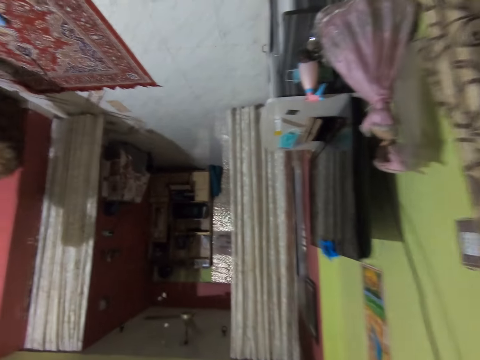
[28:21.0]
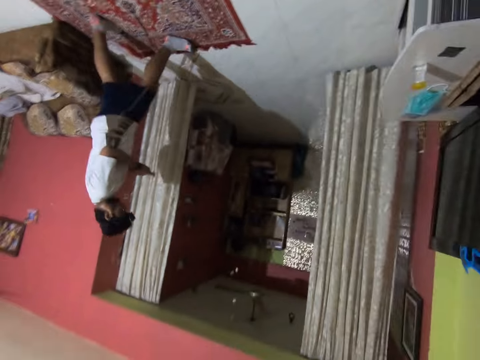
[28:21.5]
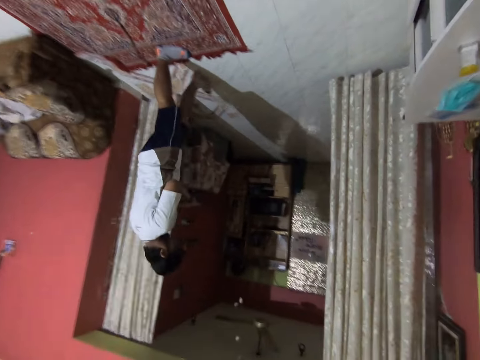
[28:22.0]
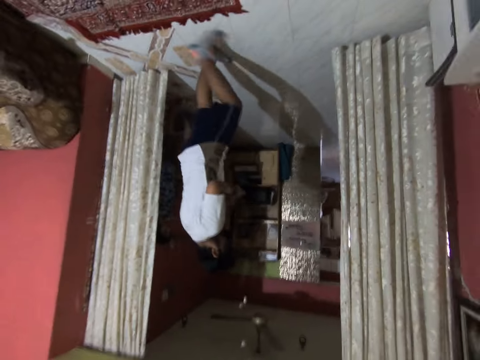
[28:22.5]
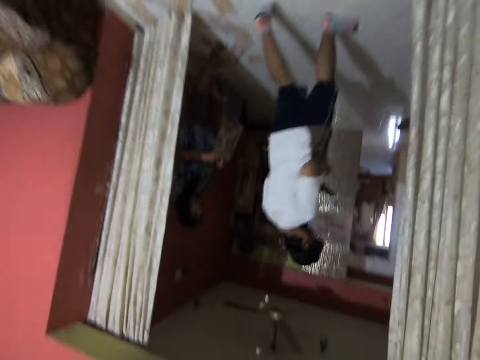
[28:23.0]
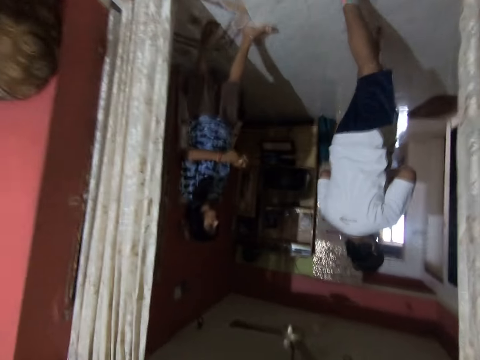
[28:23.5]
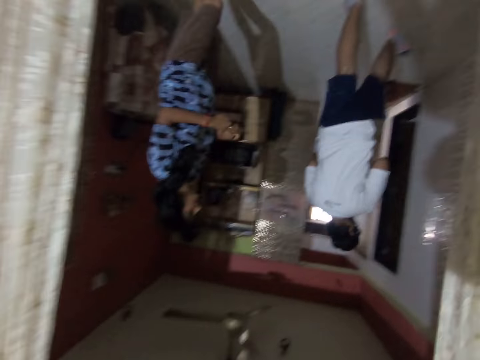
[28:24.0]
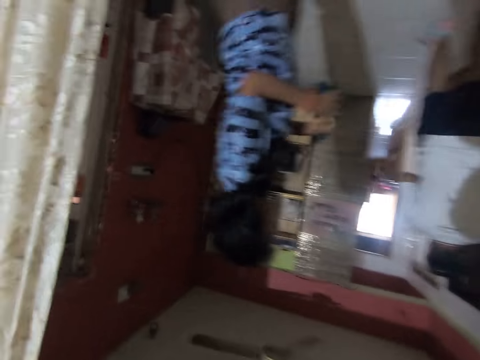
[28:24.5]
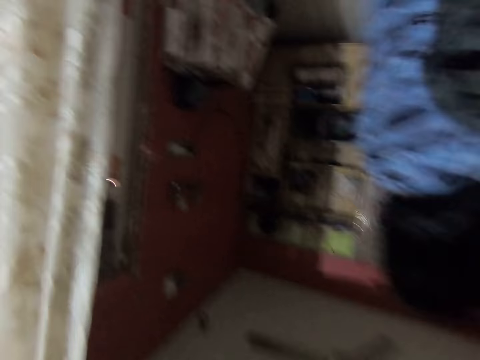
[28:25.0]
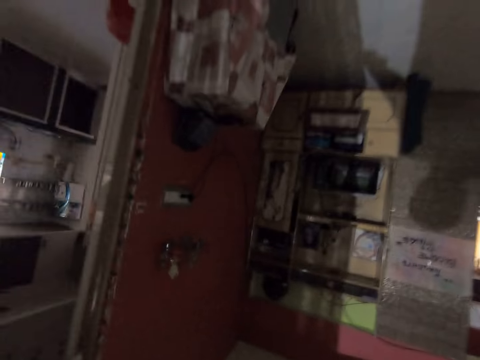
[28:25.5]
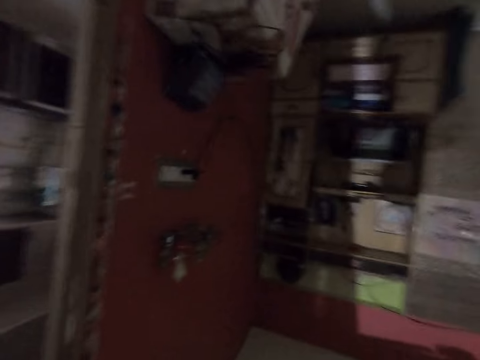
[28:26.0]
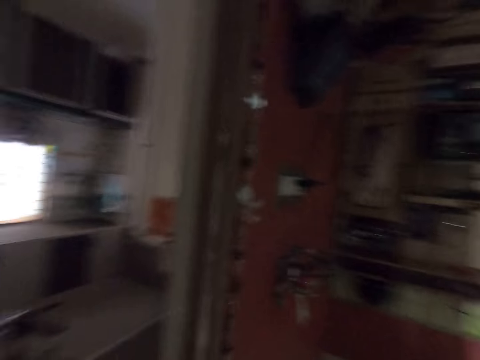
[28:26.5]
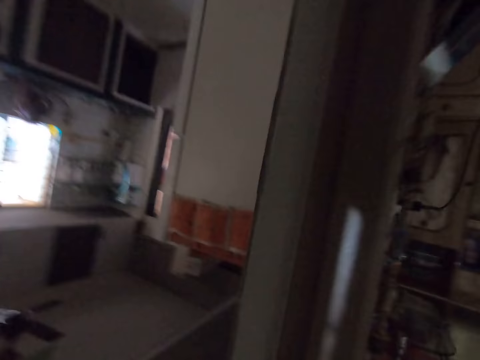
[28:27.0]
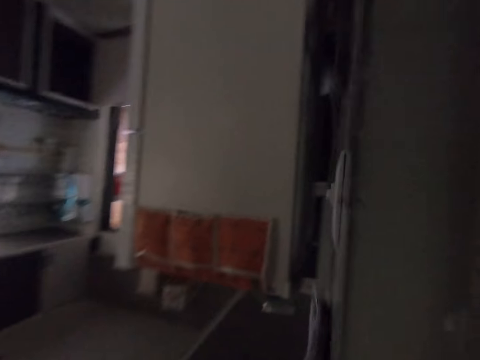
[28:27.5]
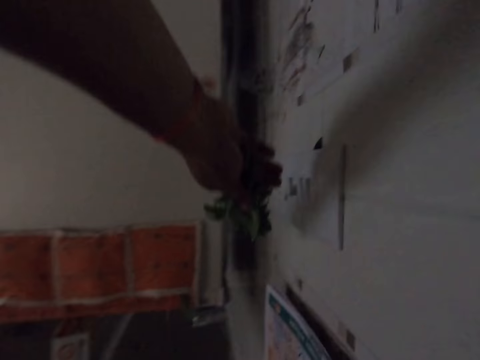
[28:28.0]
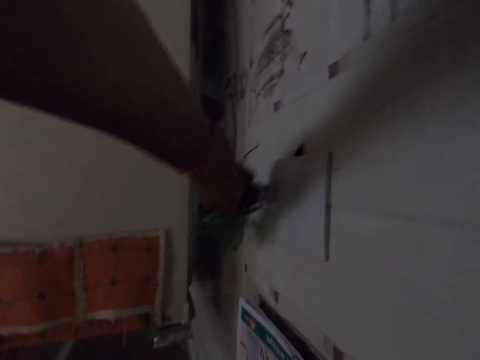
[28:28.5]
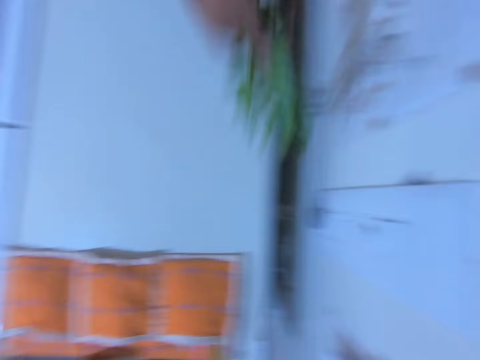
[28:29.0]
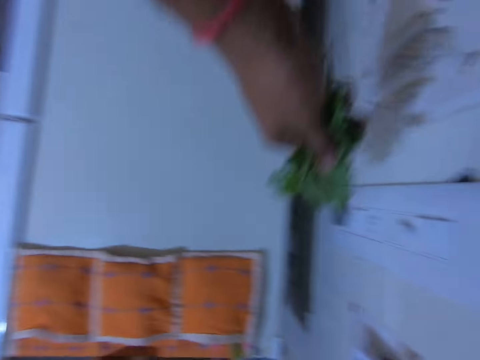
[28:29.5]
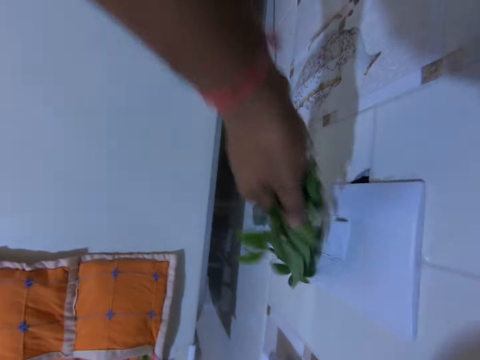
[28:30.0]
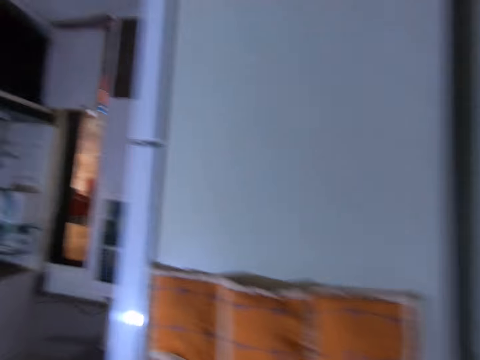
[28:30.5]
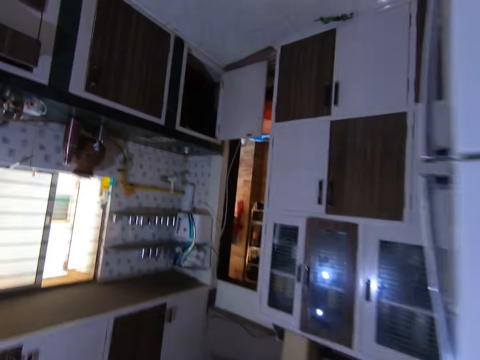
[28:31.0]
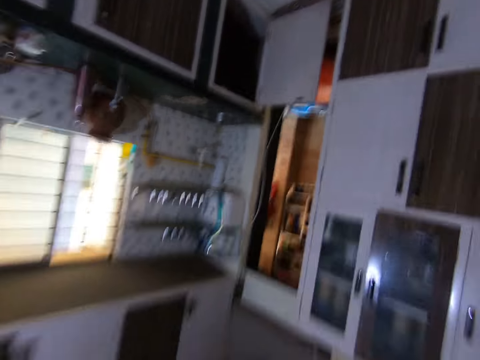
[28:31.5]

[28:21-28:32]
The camera wearer closes the gate. A man operates a phone with both hands. The camera wearer walks. A woman talks to the man. The camera wearer turns on a light switch with his right hand. He turns on the light switch with his right hand again.

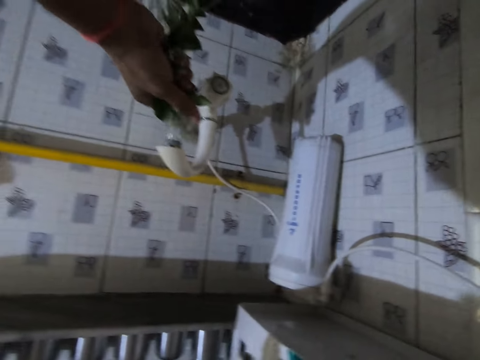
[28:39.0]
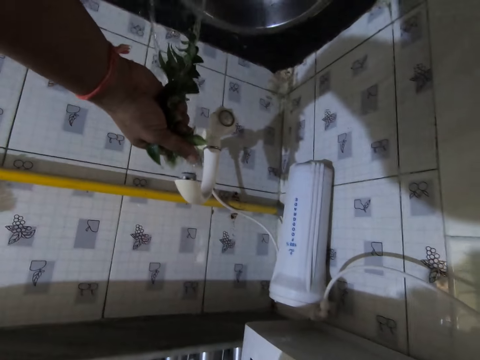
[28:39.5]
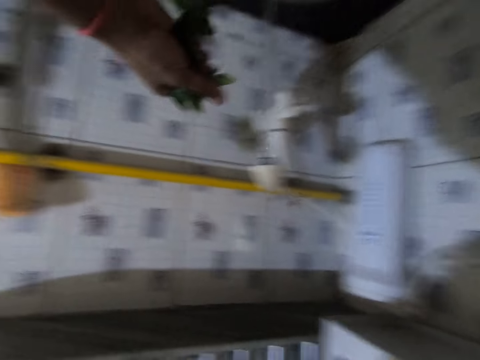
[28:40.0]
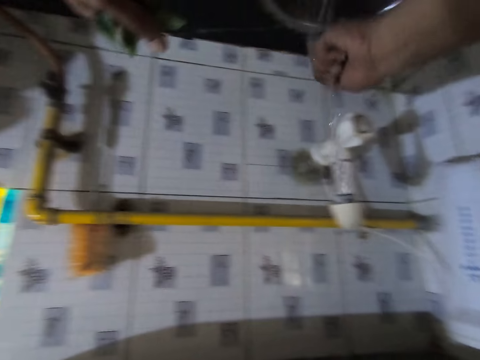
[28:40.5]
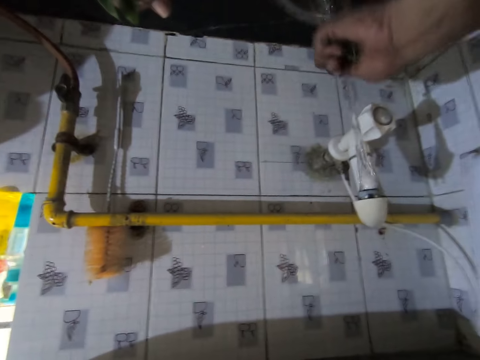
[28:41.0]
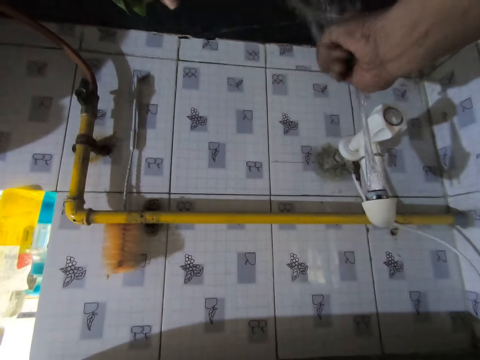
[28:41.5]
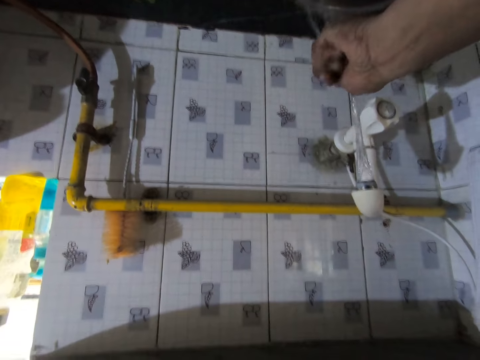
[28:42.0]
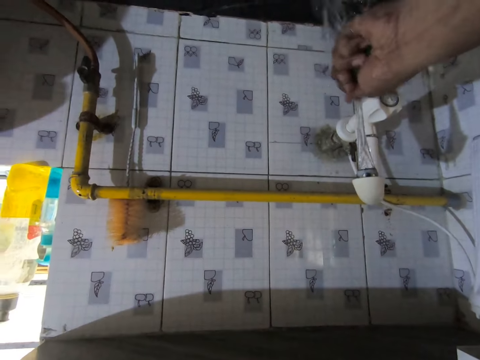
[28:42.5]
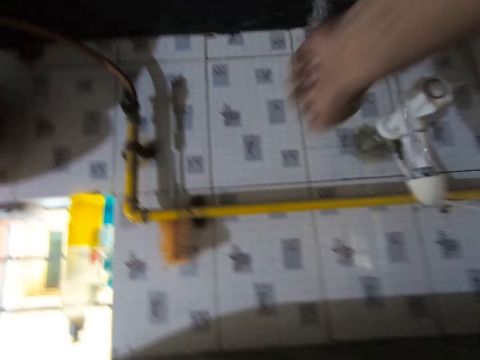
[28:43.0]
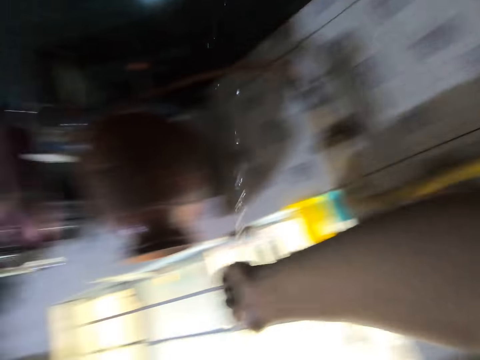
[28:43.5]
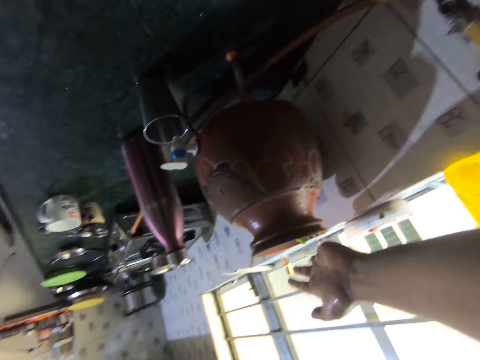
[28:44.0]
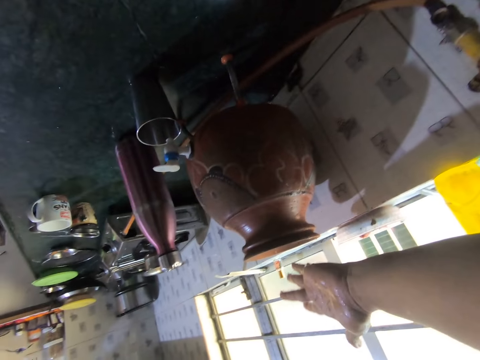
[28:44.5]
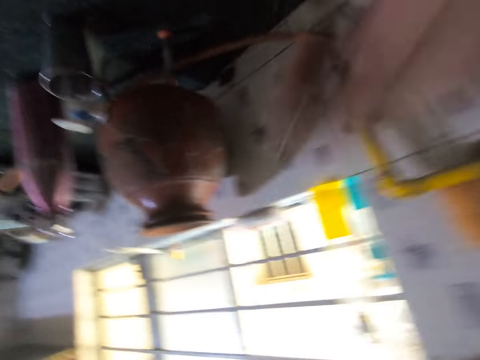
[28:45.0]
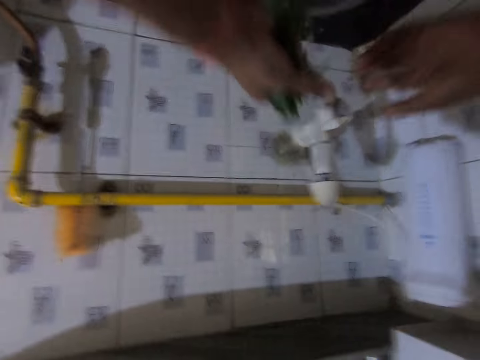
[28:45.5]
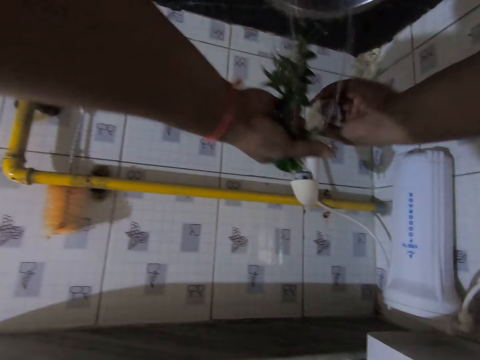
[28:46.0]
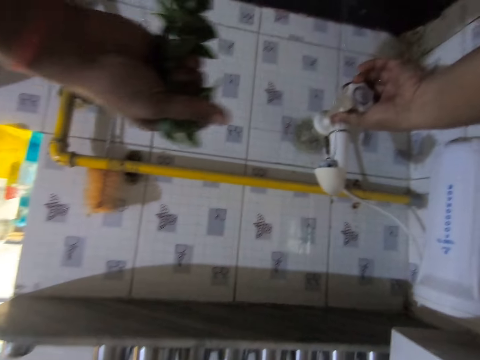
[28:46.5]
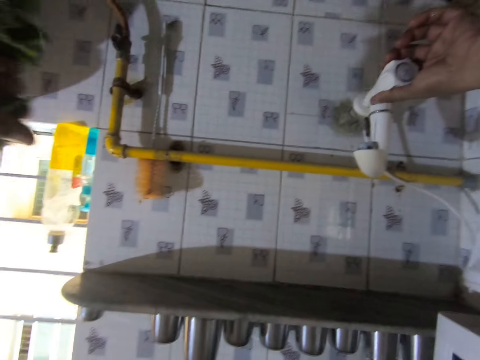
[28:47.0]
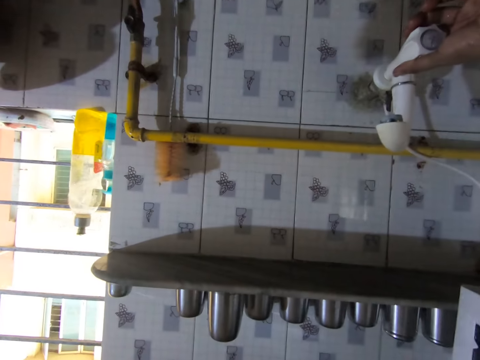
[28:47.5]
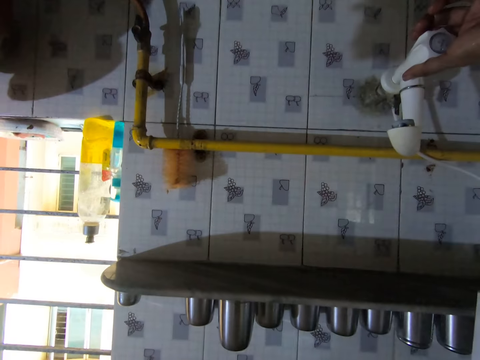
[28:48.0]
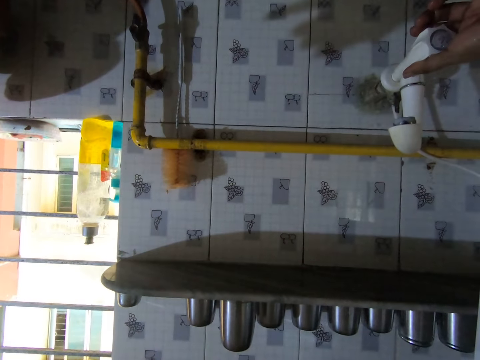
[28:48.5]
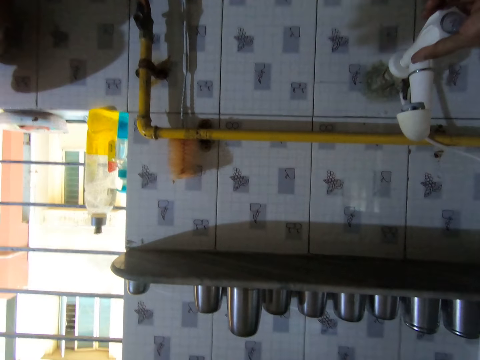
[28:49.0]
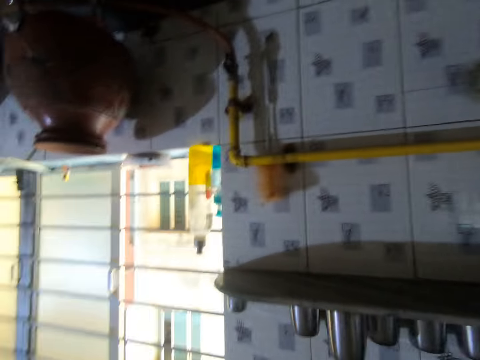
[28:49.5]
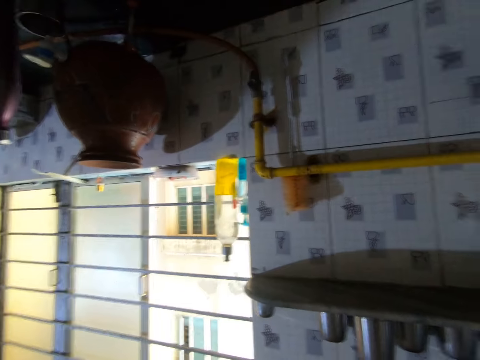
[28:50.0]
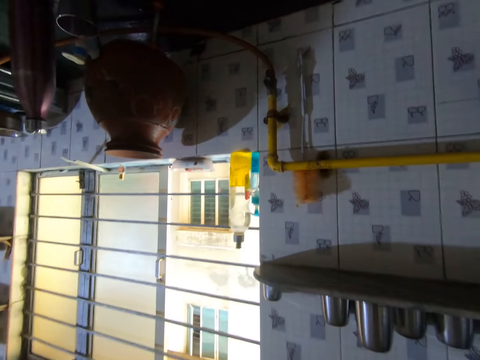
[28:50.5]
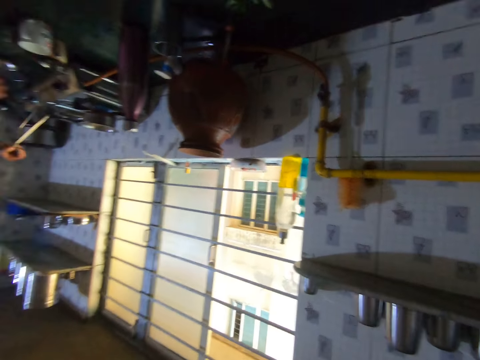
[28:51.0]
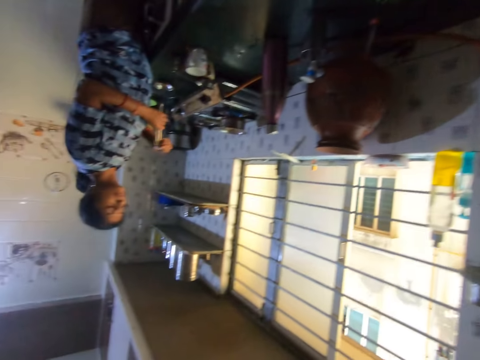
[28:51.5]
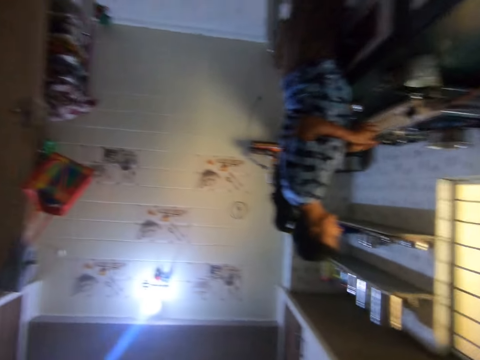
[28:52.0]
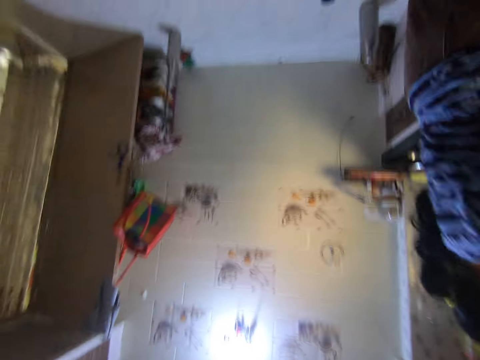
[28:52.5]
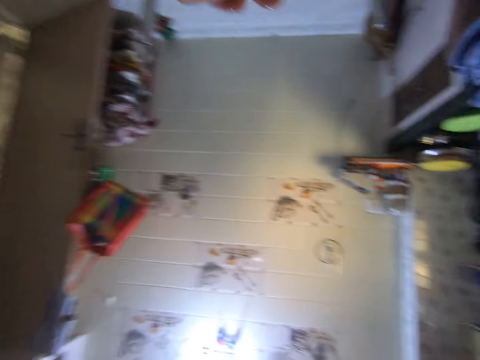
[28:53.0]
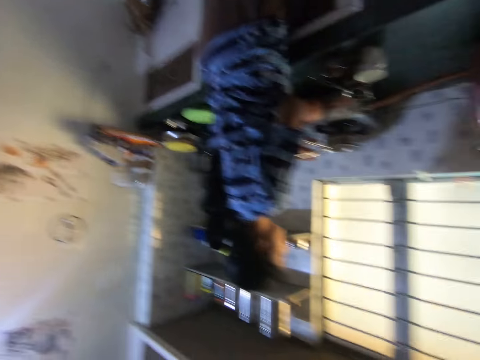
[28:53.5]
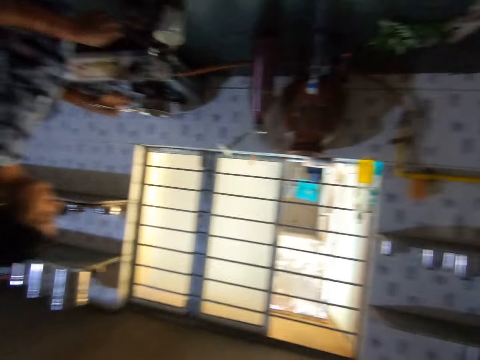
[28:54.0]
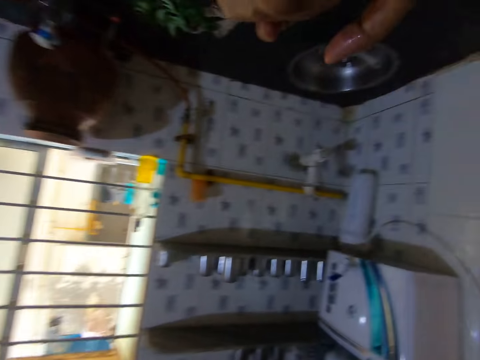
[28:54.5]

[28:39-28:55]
The camera wearer rinses his left hand in the kitchen sink. He washes leaves with the left hand. He drops some vegetable leaves in his left hand inside a ceramic pot on the kitchen countertop. He converses with the woman. He washes the leaves with the right hand. He turns off the tap in the kitchen sink with his left hand. The woman holds a fork with both hands. The camera wearer walks.
